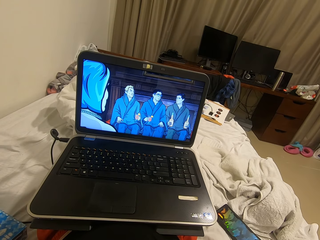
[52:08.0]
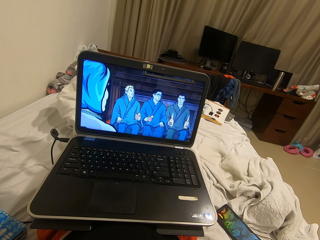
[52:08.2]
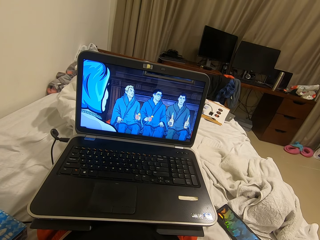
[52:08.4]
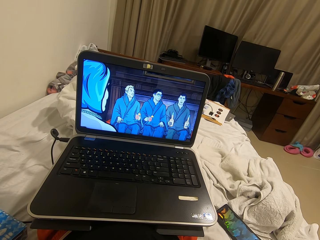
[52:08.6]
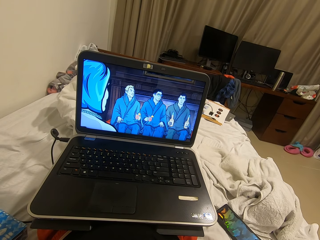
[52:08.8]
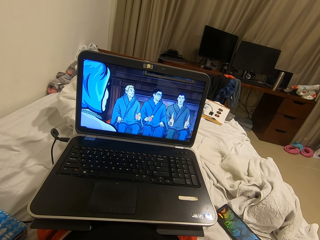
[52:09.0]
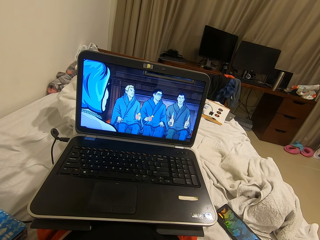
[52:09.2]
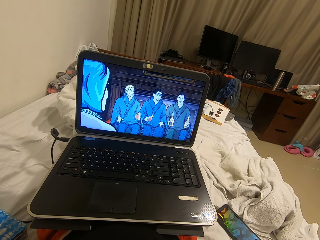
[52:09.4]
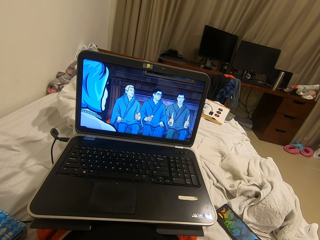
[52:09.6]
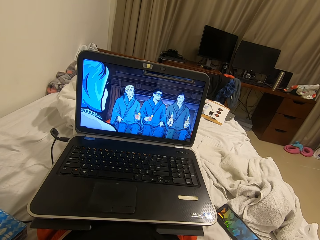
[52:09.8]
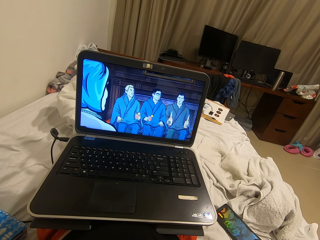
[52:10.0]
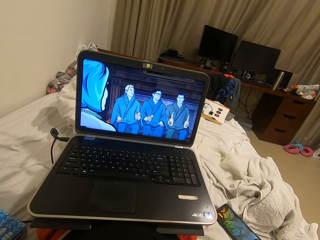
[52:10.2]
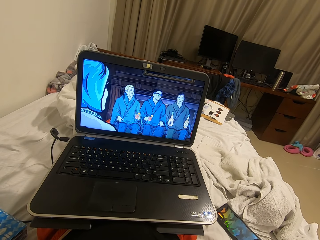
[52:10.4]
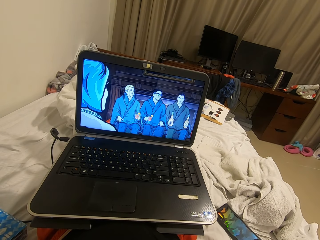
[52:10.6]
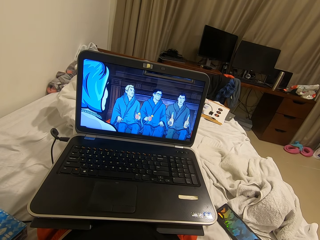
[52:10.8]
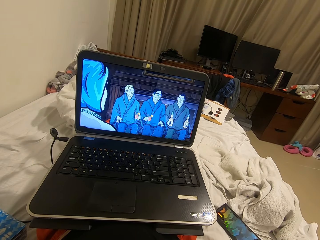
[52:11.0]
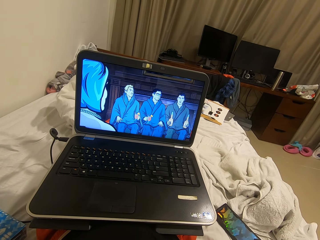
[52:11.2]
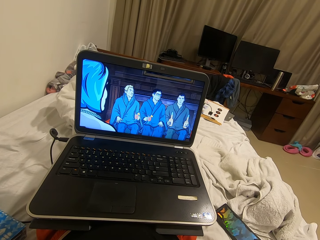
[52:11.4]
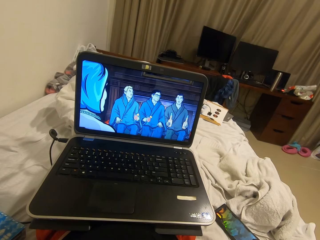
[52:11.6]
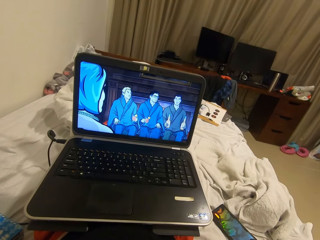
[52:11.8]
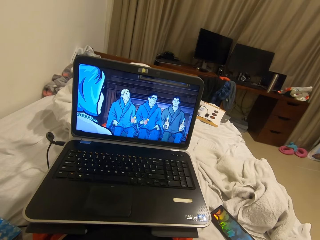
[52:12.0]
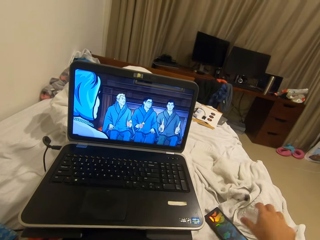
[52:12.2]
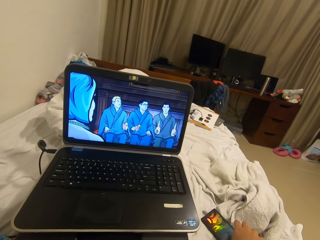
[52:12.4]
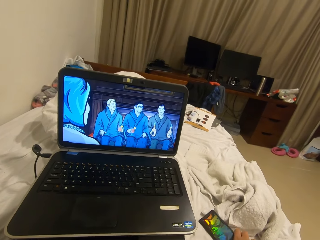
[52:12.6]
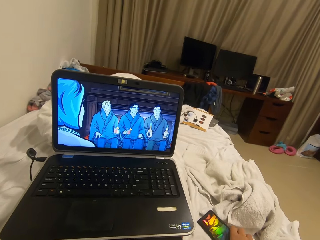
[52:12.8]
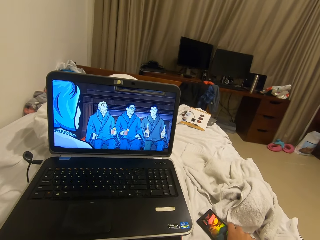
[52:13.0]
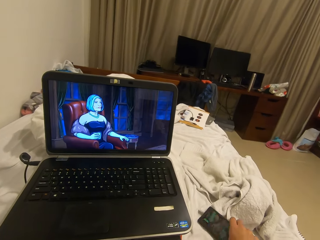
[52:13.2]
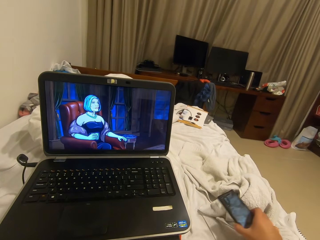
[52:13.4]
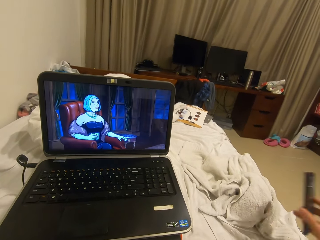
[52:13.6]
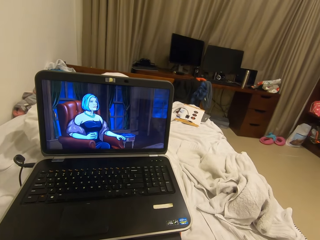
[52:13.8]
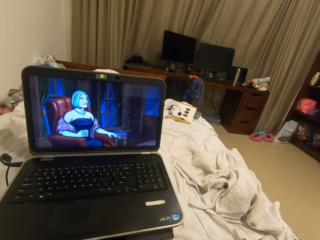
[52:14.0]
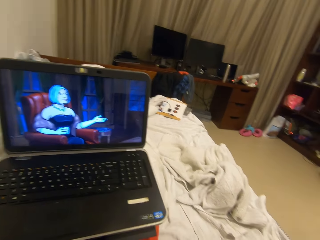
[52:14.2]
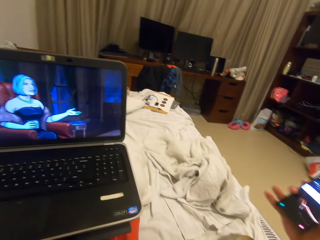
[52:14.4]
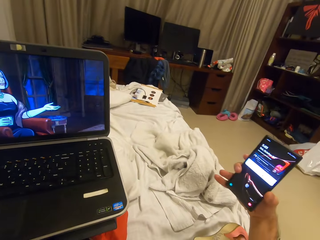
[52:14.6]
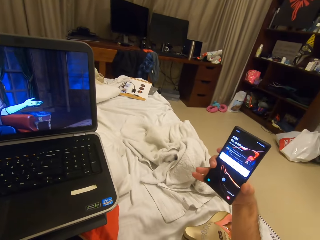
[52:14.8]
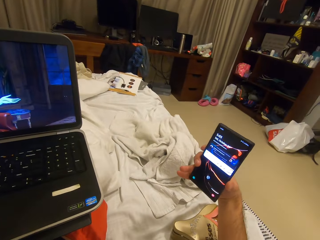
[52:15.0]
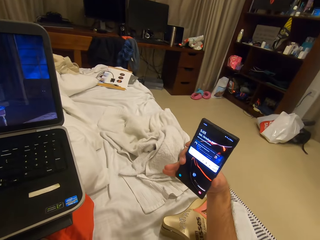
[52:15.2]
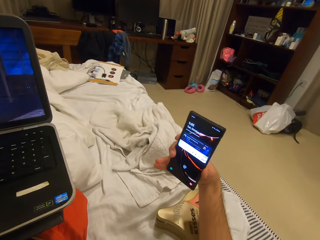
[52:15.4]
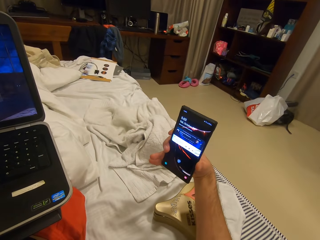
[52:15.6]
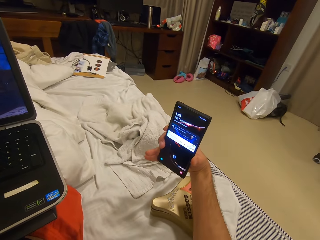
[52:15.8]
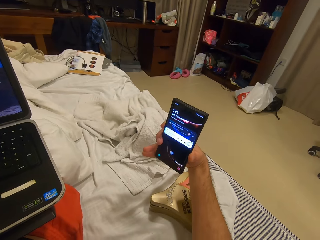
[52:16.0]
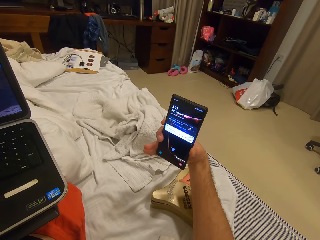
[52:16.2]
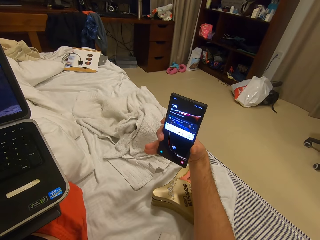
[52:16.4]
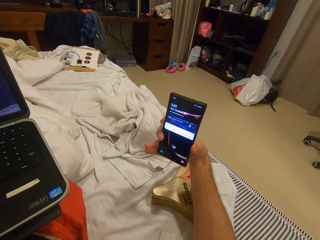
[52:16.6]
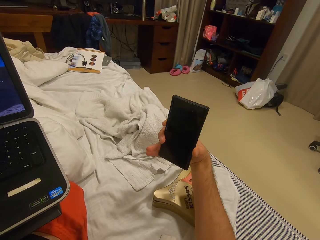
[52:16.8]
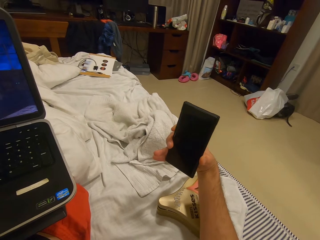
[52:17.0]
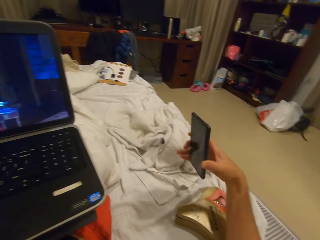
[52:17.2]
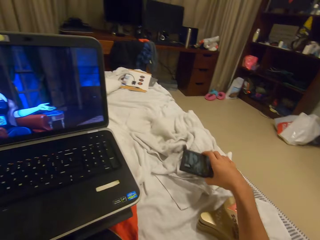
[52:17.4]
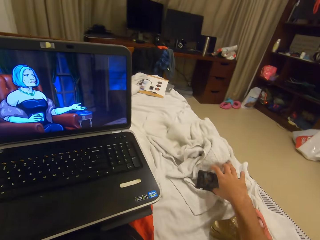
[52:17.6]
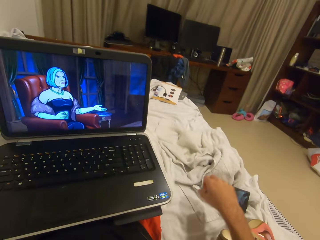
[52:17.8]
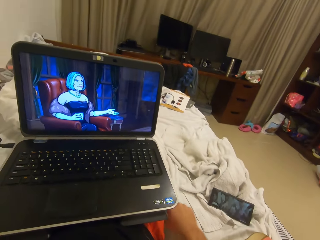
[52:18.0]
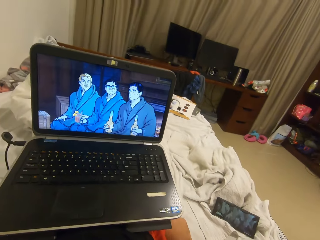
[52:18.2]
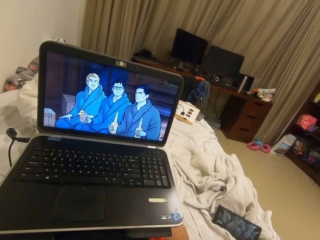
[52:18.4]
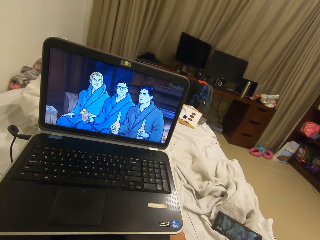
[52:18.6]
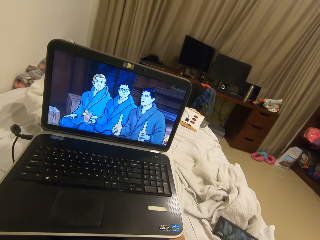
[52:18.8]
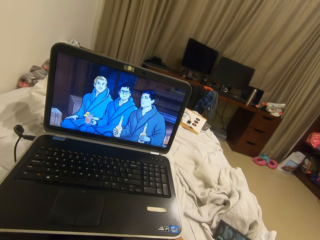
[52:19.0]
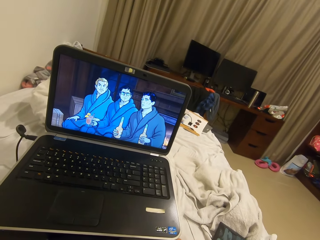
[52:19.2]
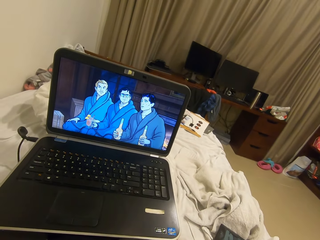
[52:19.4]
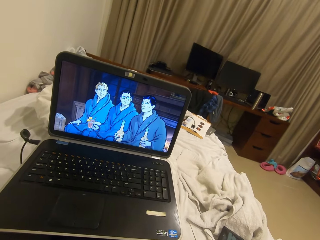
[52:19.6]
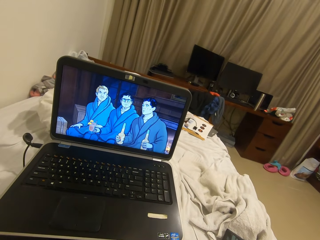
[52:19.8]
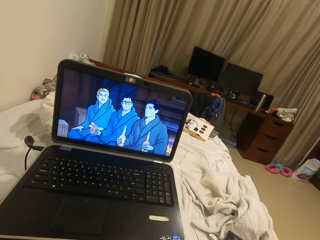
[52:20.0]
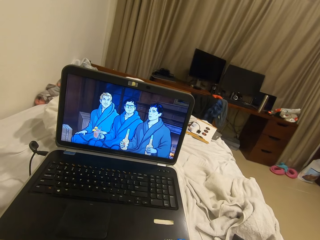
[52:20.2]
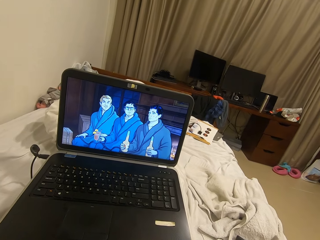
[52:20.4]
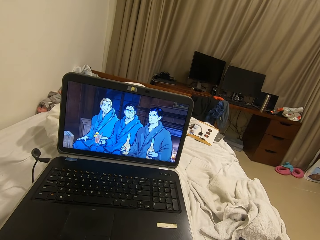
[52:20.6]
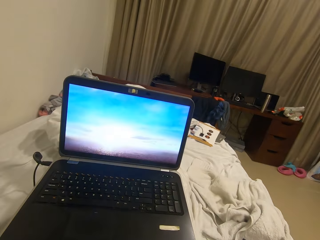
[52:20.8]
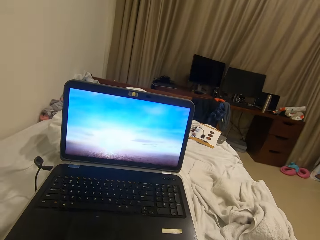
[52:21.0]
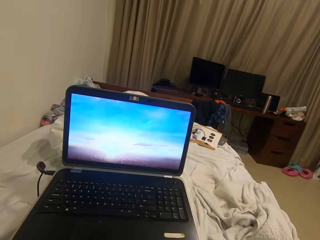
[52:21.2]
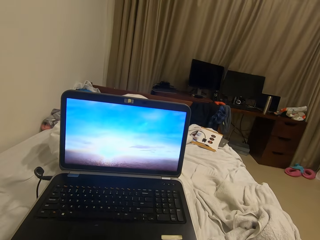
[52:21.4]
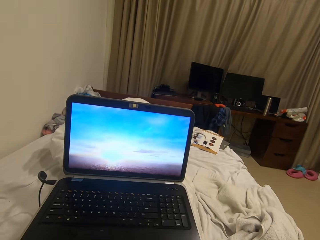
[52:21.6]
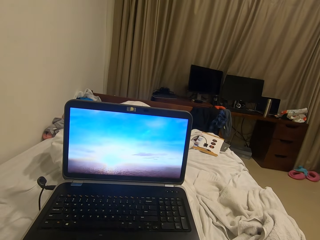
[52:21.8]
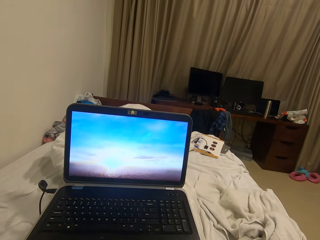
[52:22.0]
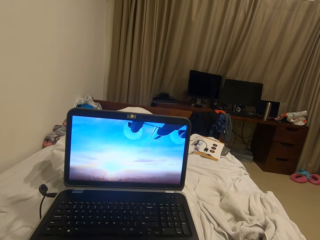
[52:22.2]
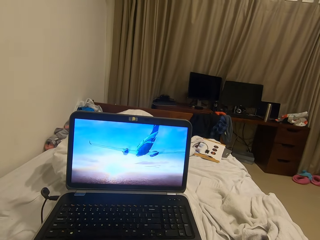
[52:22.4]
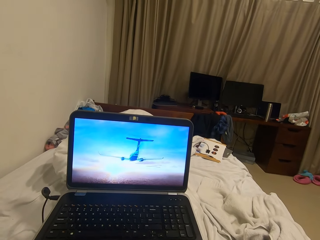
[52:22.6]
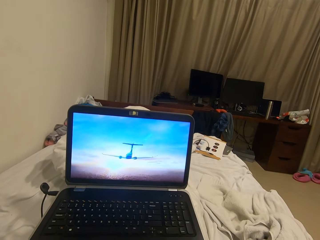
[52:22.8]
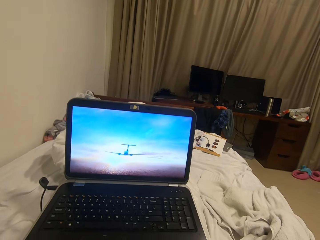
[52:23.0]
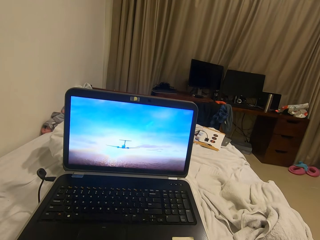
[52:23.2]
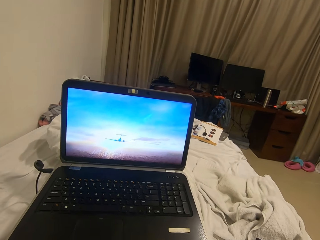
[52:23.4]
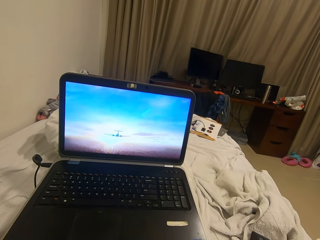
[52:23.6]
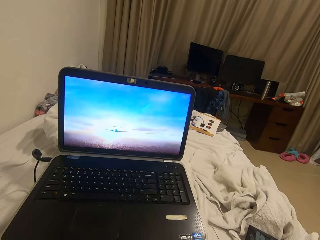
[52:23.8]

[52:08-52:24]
The camera wearer looks at his phone. He picks up the phone. He drops the phone. He watches using the laptop.

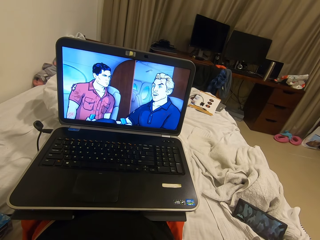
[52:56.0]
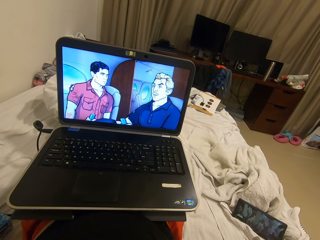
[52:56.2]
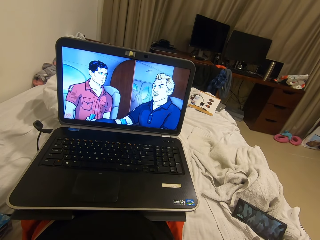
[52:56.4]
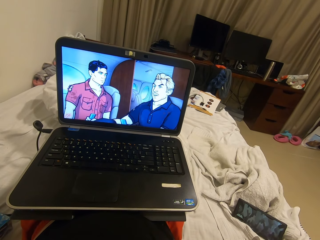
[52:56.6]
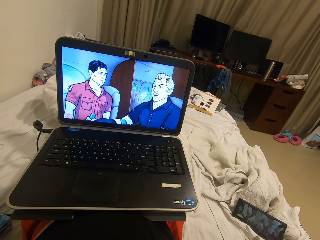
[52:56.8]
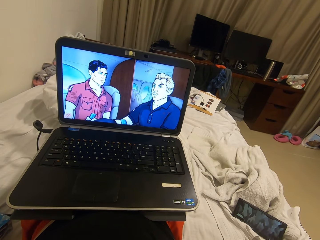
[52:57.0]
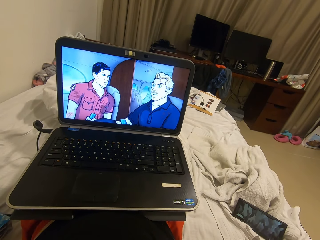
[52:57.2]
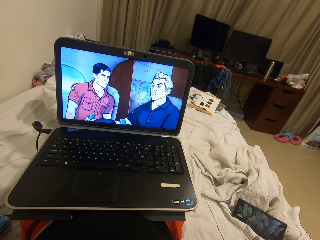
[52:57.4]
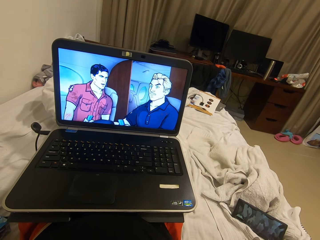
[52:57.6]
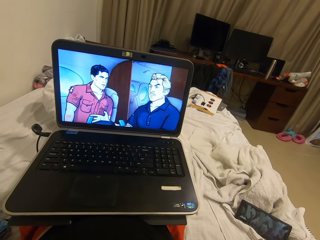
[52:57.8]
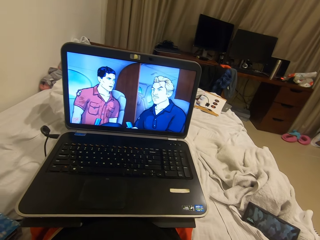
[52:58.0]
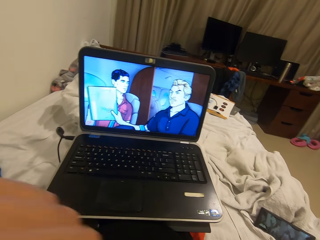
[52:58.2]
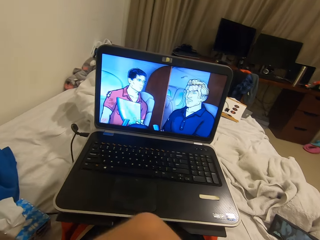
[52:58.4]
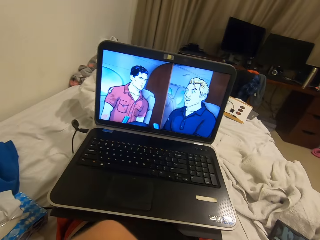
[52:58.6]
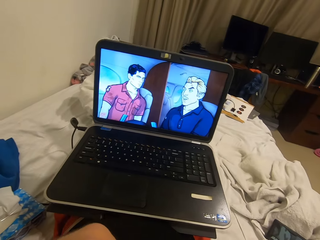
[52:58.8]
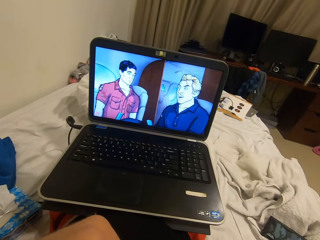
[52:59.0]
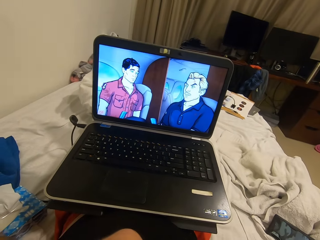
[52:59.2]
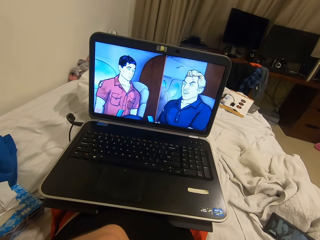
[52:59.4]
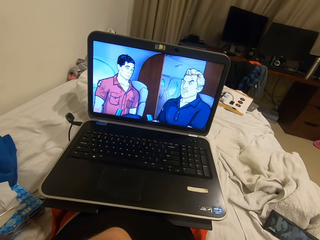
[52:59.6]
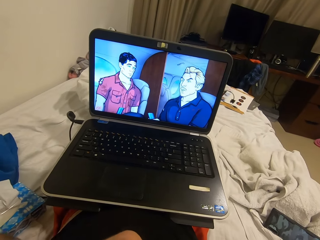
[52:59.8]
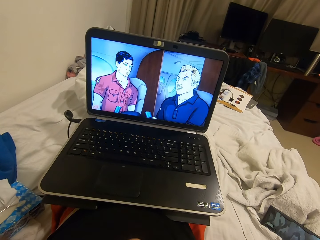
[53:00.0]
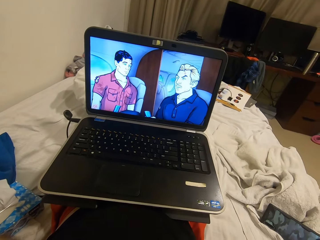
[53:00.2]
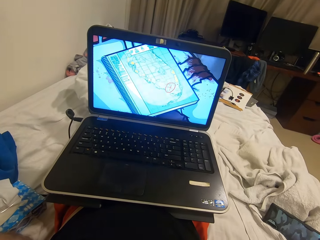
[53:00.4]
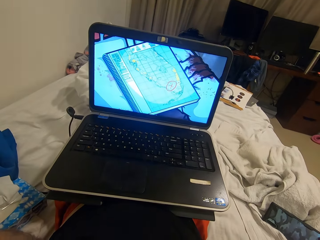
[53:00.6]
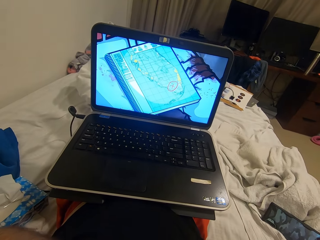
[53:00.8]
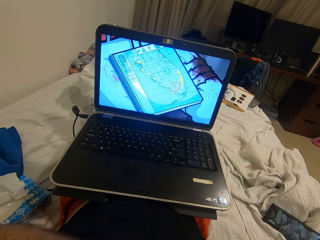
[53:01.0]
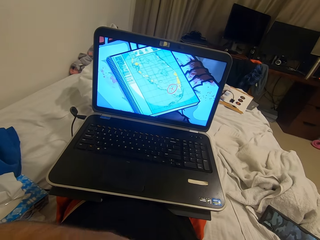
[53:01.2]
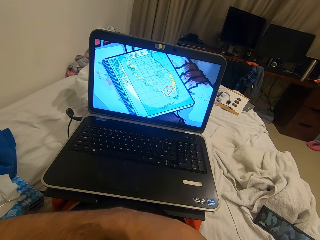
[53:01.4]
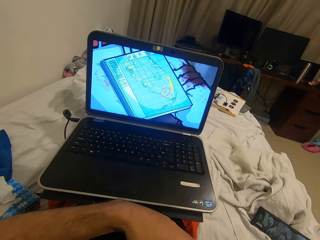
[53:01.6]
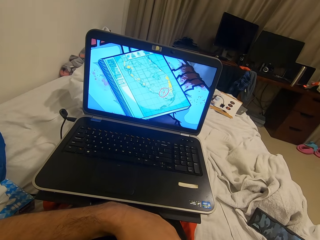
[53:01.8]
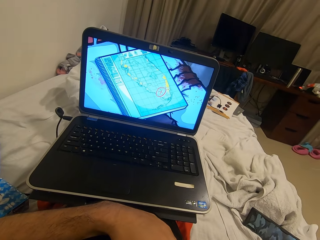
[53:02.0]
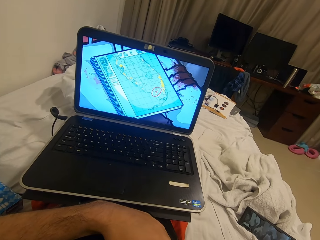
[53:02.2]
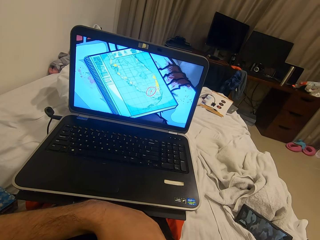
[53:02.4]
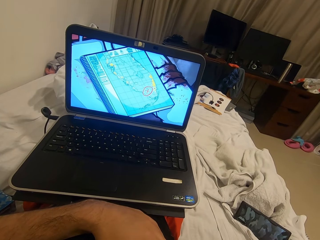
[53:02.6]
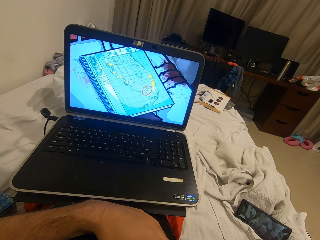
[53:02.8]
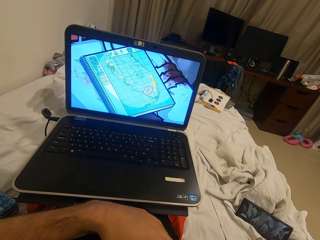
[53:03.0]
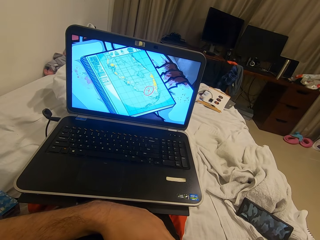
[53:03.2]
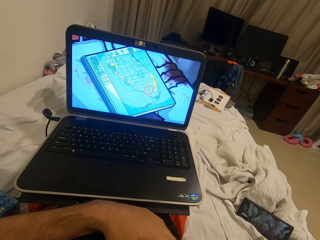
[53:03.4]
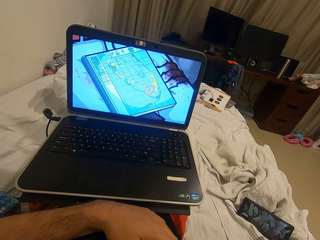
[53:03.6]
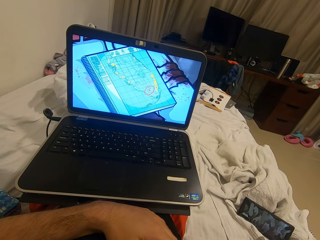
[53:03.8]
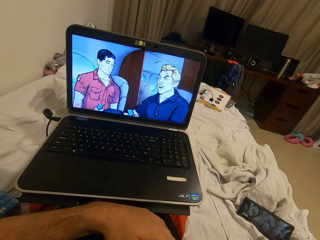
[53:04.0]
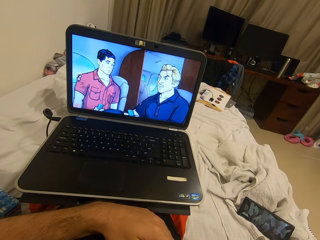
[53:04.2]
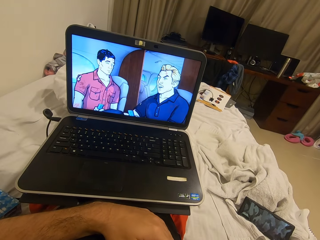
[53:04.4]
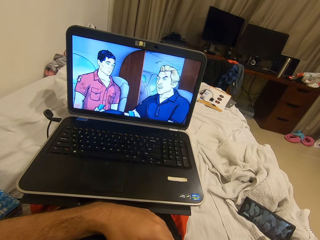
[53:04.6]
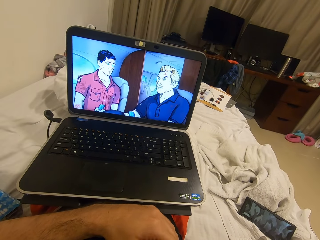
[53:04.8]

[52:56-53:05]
The camera wearer drops his hand.
